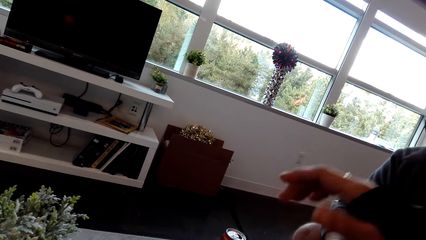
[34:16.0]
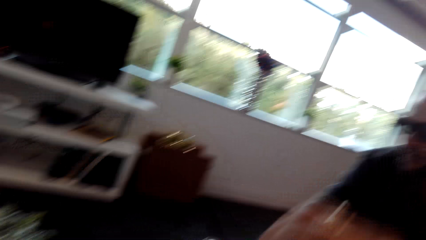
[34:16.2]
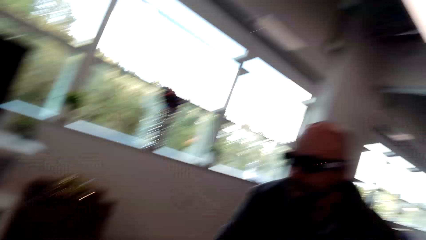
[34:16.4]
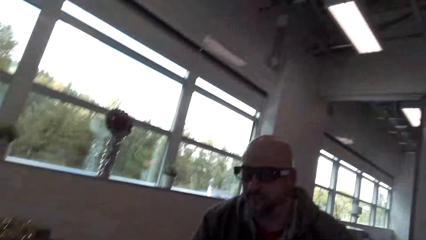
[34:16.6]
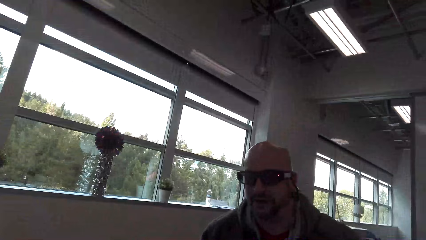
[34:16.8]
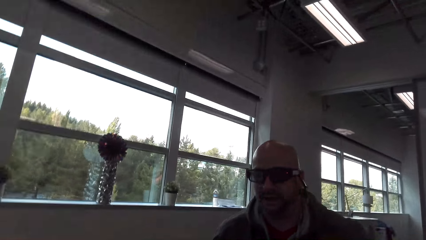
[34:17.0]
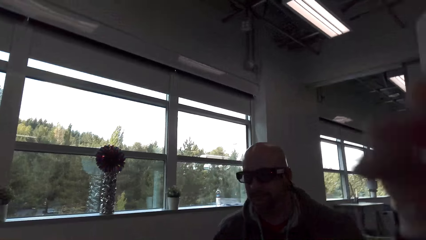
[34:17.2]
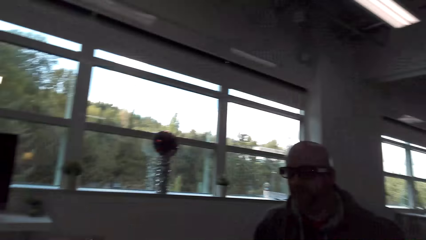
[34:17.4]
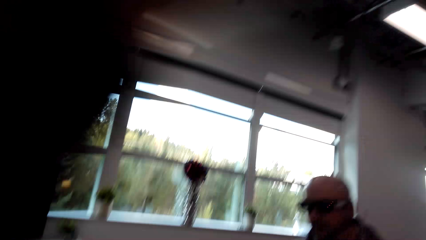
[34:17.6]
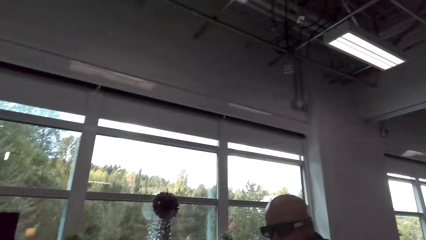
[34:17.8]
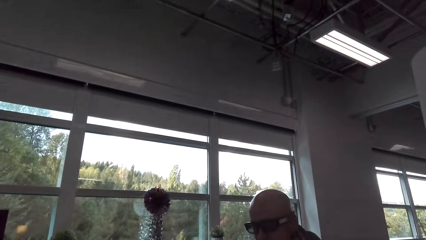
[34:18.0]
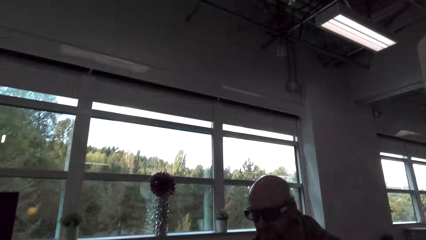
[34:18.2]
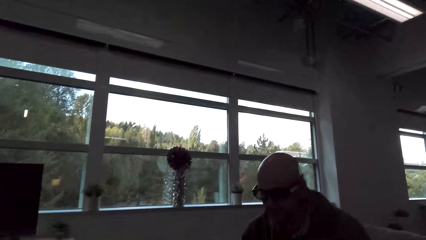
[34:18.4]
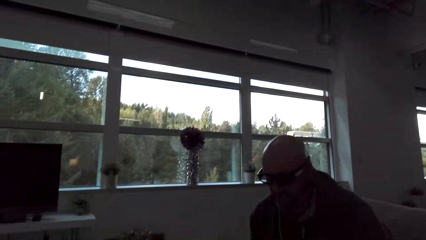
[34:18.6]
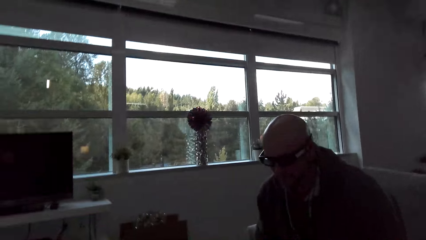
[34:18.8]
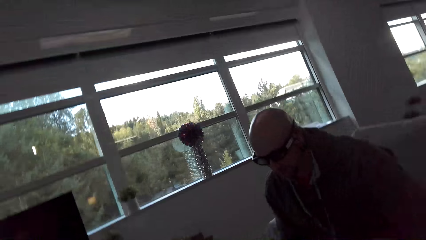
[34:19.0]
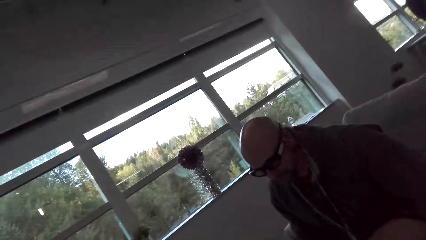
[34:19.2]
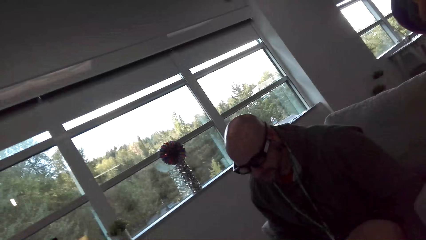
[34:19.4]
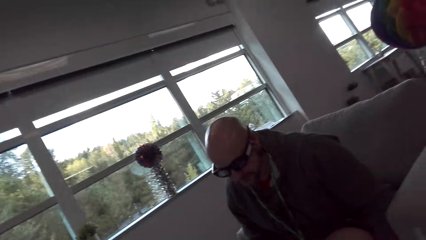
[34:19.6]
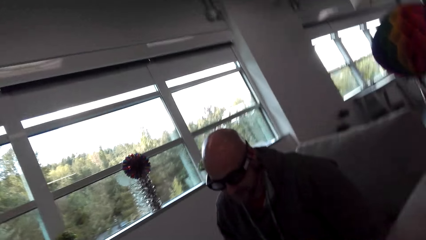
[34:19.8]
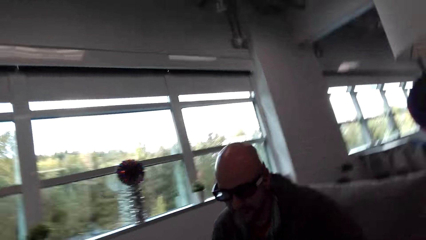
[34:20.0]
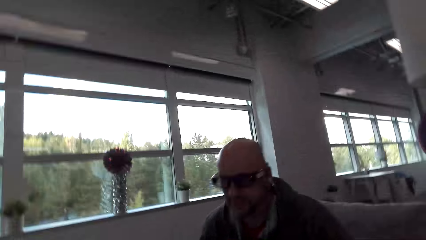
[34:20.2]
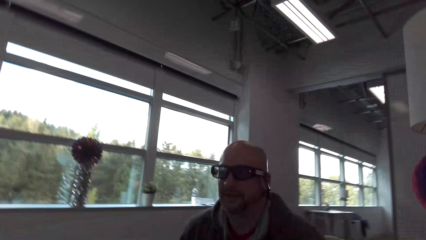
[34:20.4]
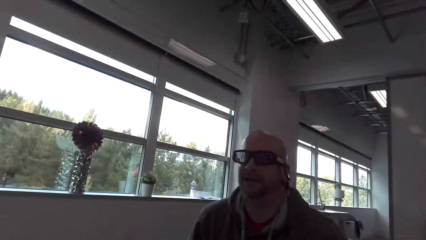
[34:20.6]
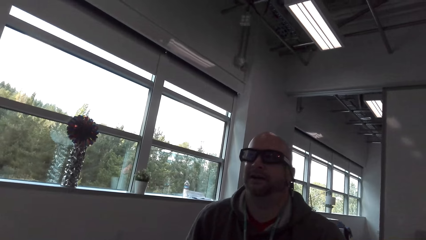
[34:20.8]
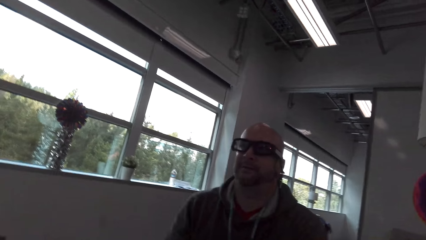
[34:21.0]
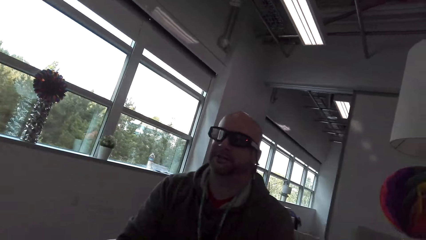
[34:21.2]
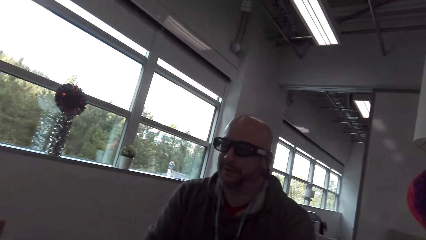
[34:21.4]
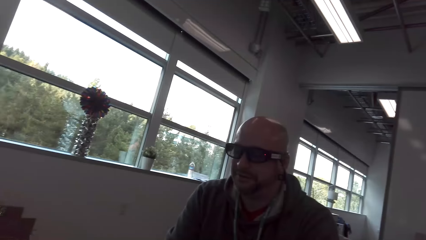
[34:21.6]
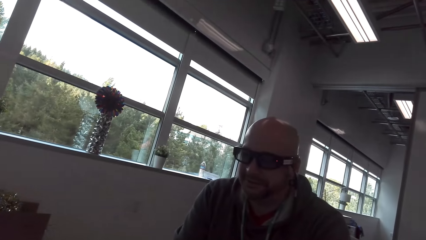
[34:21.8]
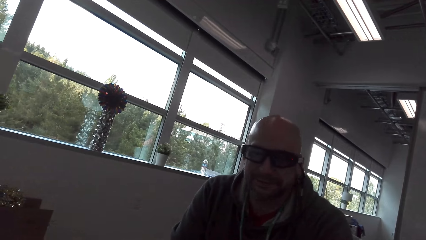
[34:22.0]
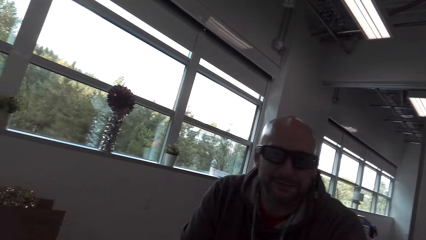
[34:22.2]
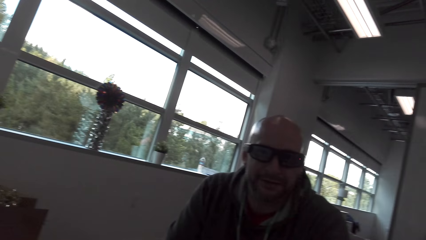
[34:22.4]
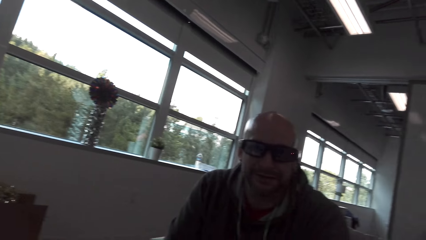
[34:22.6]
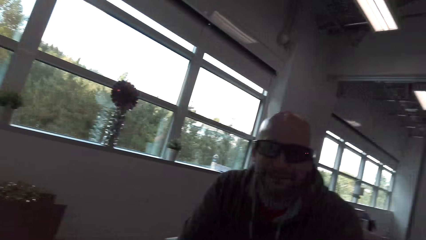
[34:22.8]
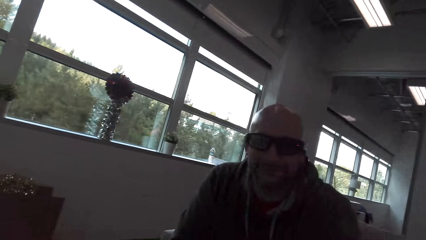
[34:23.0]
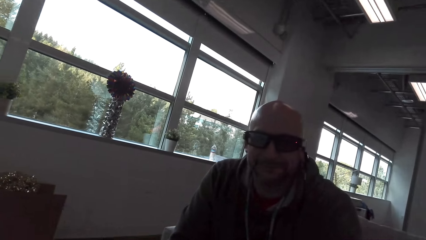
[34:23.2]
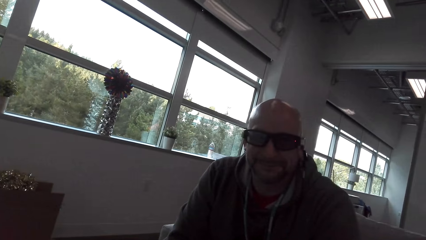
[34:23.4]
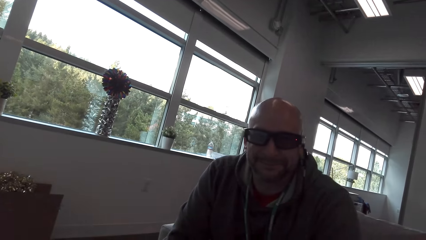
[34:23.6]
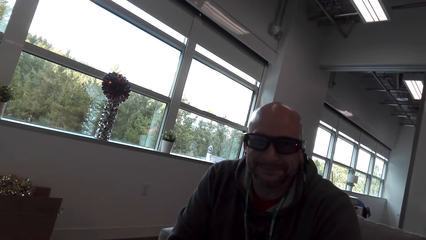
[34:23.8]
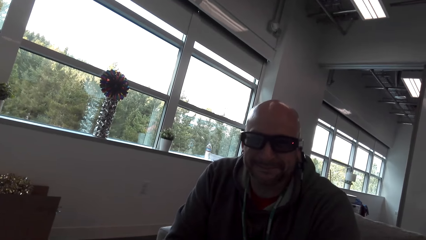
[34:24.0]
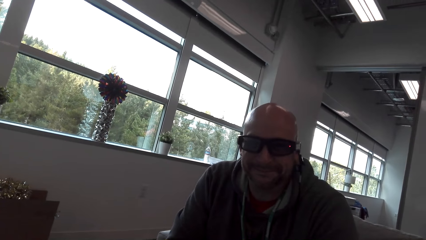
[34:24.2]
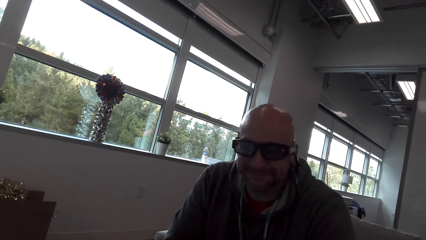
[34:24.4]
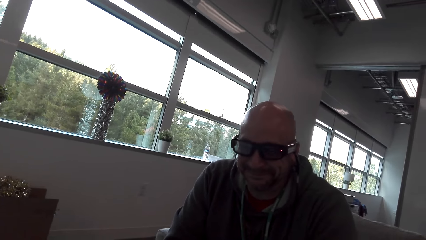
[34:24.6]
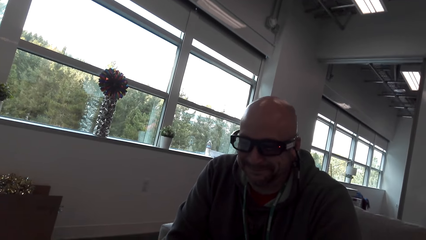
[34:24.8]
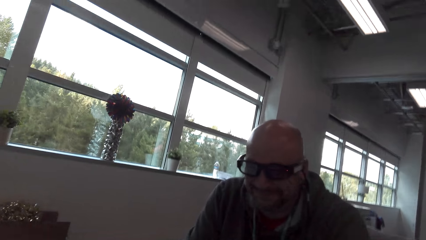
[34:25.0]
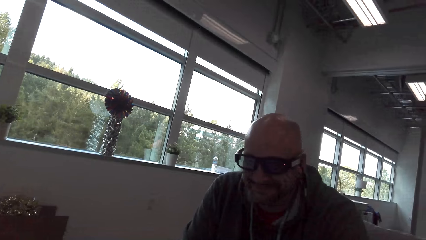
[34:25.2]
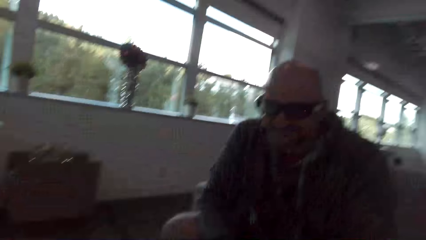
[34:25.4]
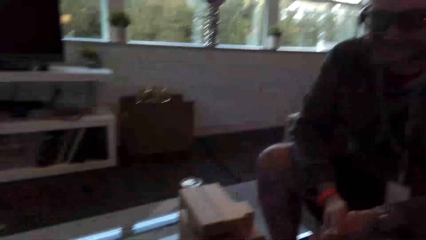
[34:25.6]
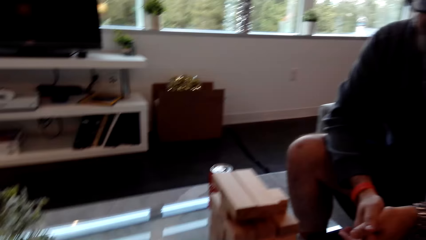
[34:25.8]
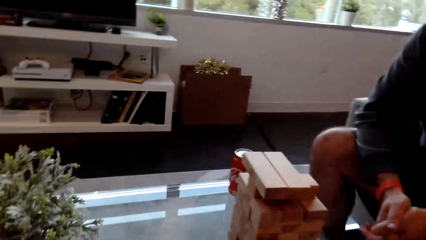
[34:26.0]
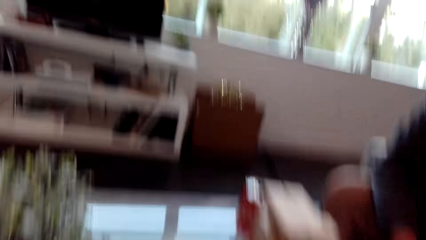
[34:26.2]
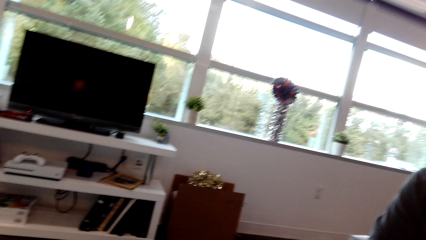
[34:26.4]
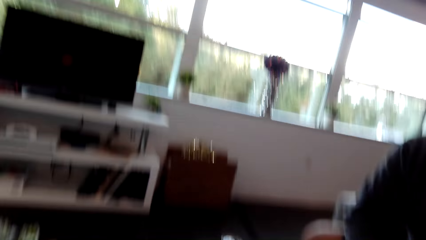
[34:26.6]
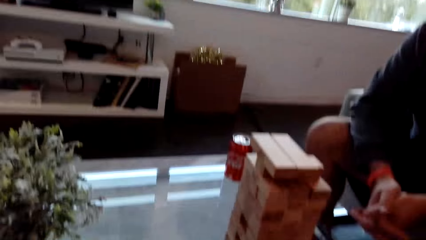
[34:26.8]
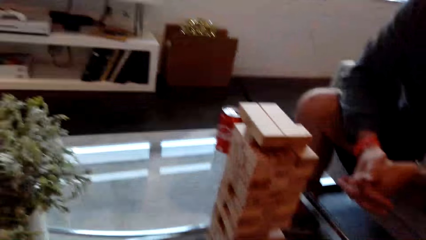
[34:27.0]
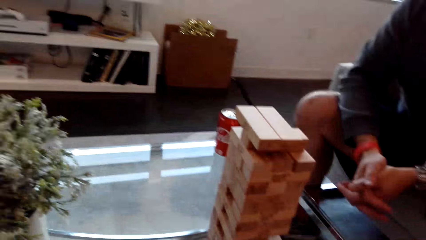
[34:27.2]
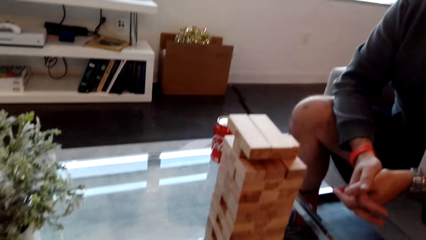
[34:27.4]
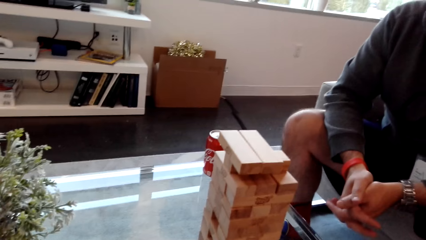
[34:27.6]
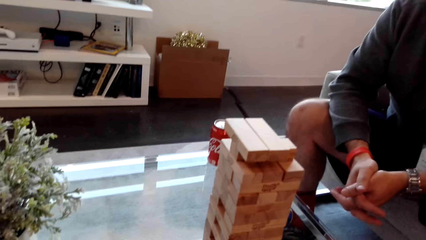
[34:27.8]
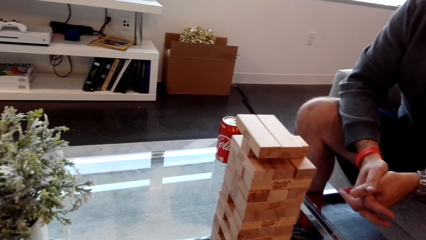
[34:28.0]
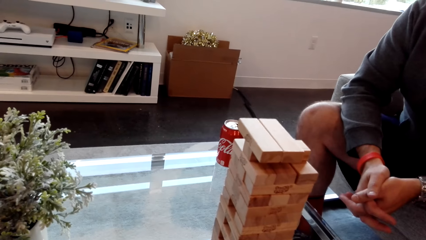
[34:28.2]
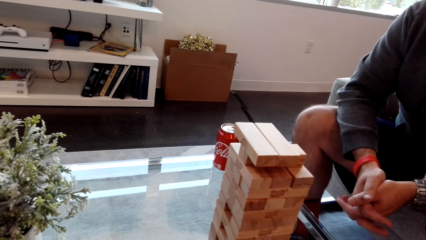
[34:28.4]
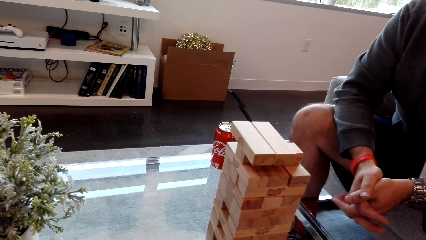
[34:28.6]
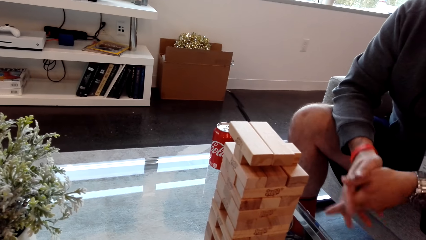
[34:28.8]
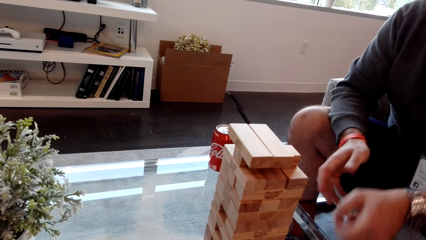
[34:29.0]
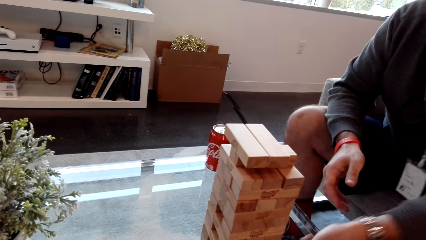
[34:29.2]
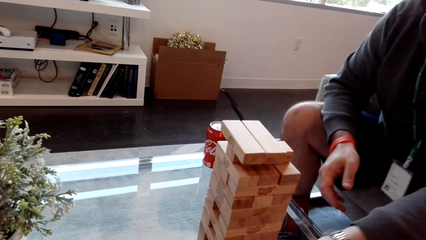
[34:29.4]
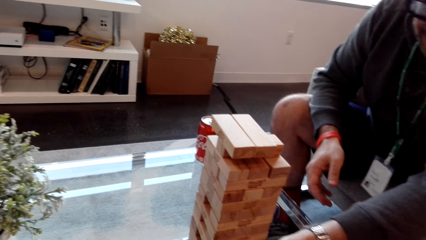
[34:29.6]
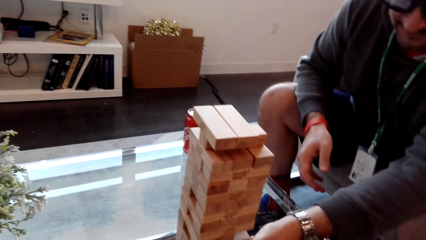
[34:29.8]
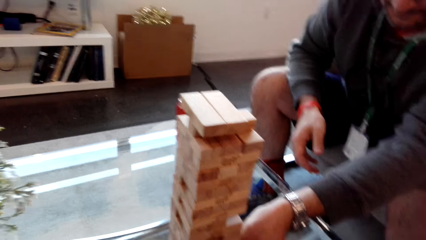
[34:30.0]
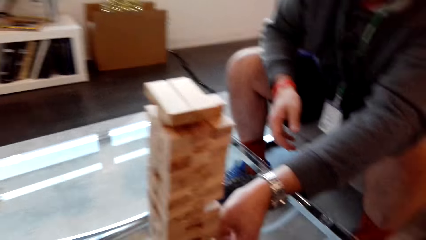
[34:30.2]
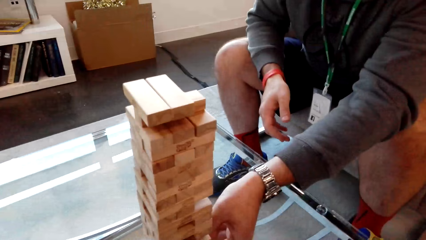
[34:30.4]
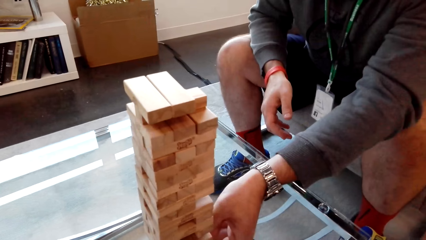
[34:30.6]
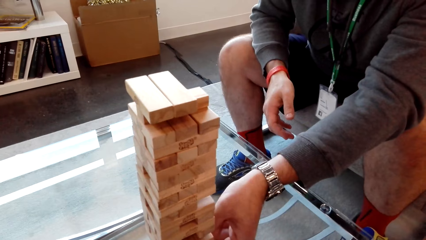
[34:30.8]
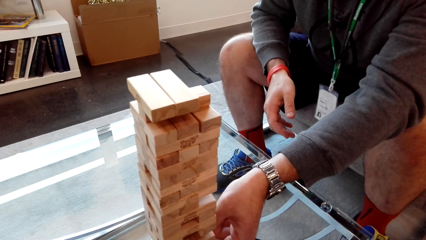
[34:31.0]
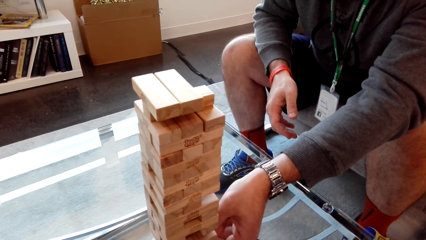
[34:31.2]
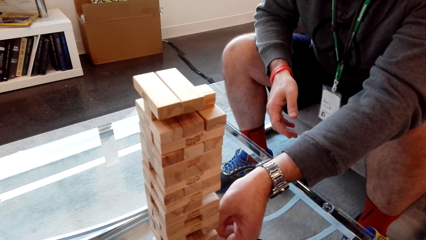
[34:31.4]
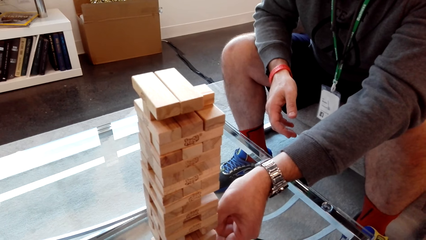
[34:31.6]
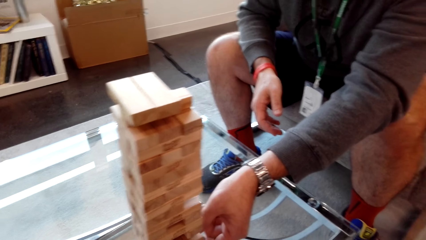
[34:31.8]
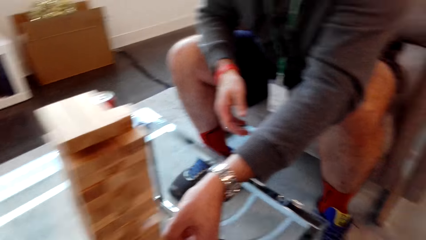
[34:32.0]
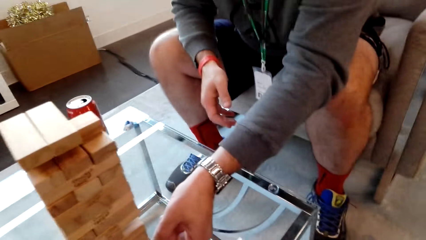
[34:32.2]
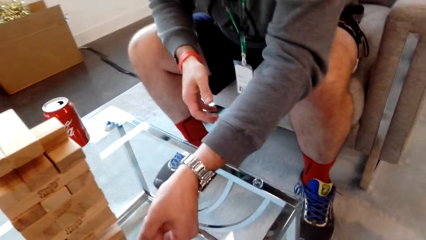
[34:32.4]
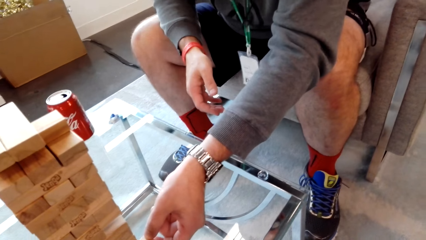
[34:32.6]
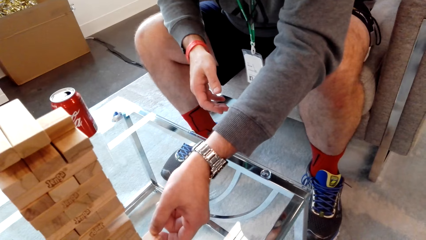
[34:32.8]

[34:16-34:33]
The camera wearer removes their hand from the blocks. A man talks. The camera wearer looks at the blocks. The man plays the stacking block game. The camera wearer dialogs with the man. The man puts his hands on the blocks.
